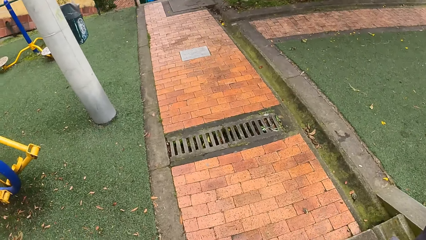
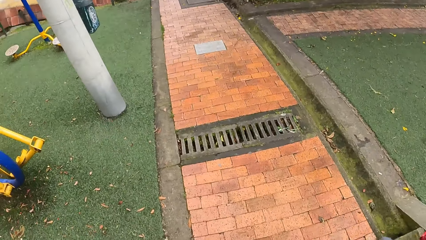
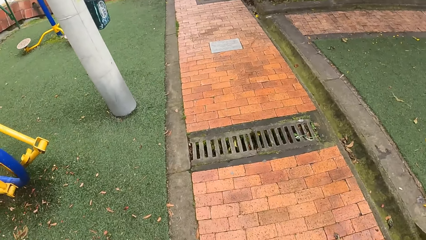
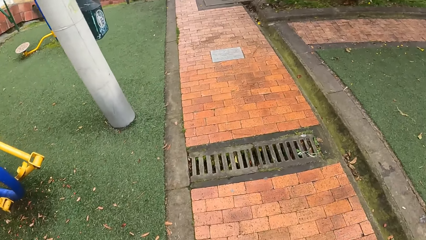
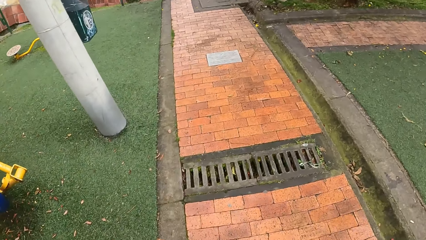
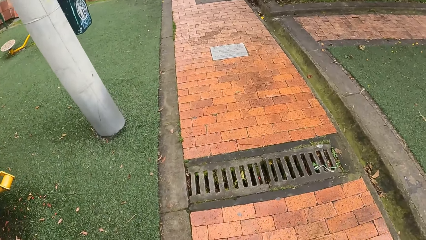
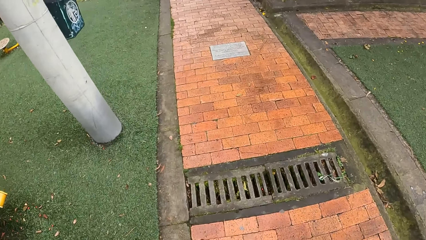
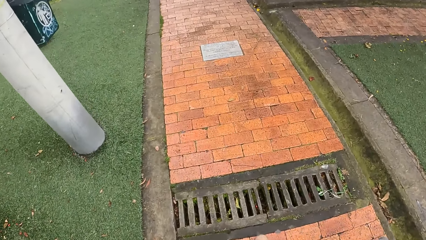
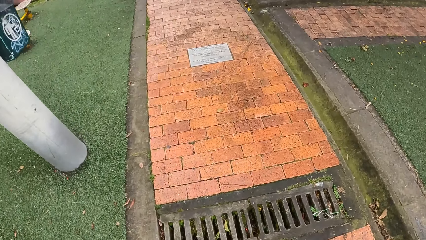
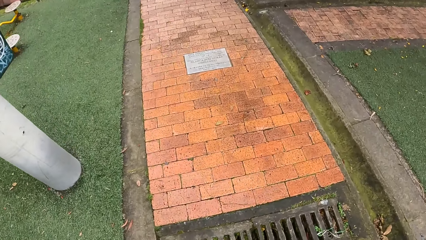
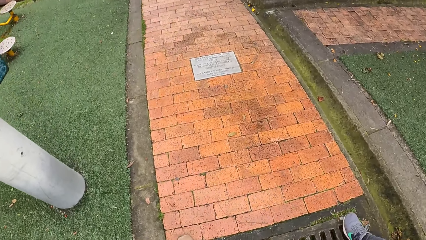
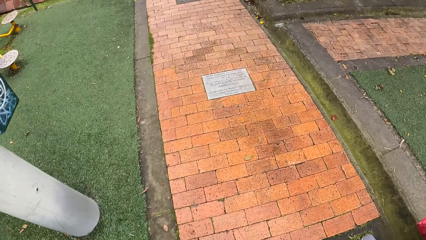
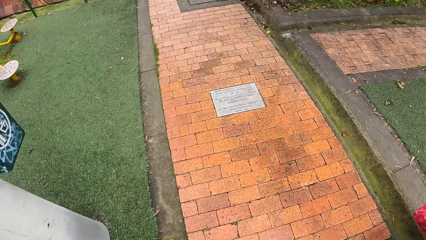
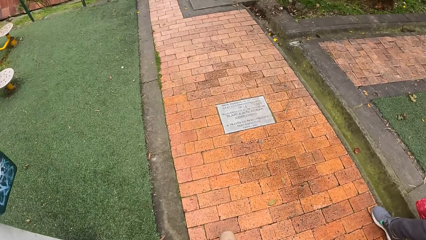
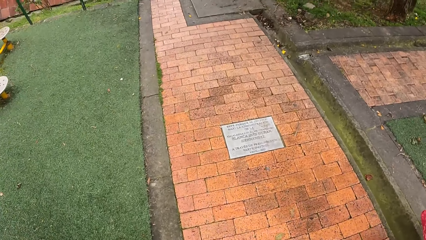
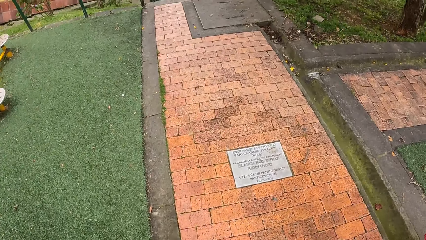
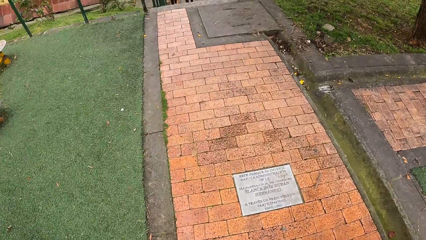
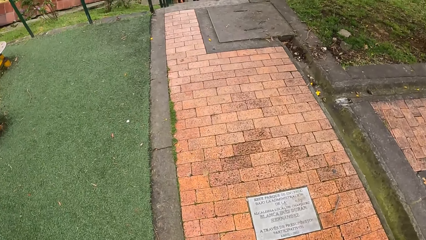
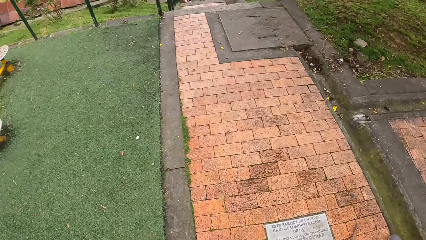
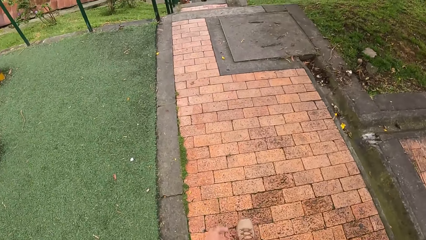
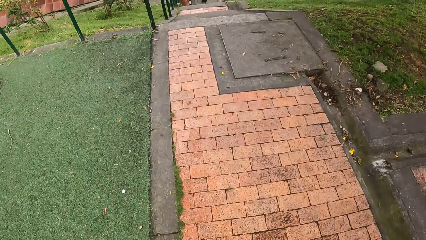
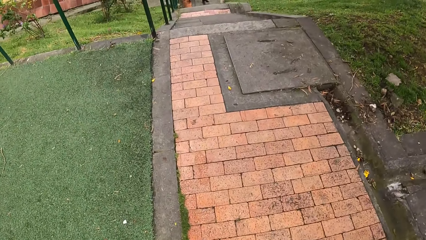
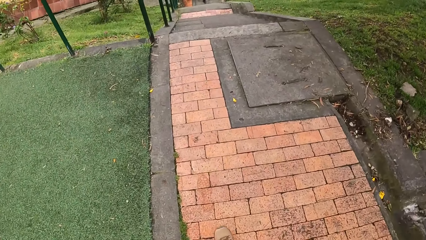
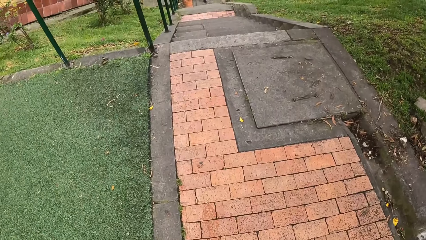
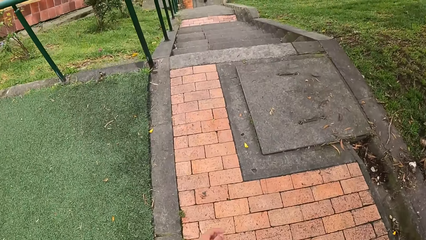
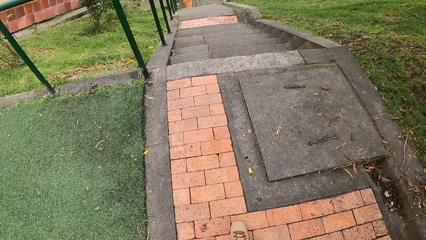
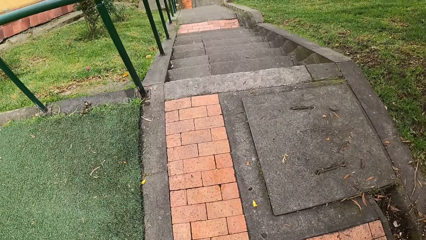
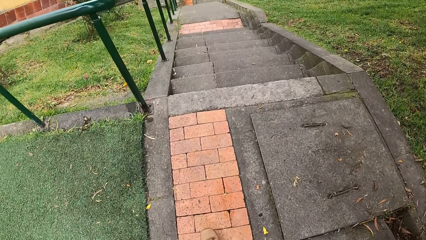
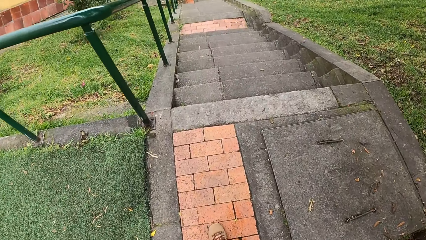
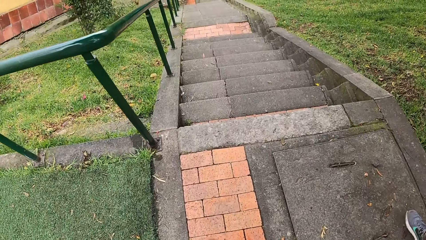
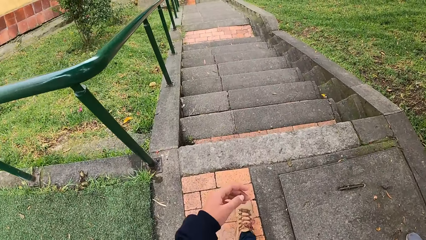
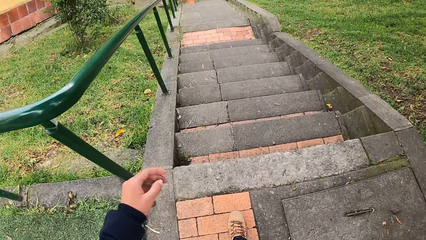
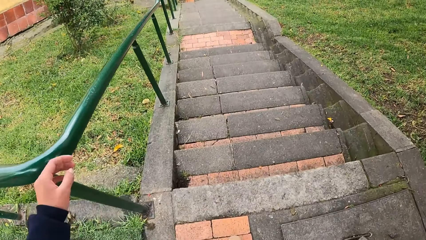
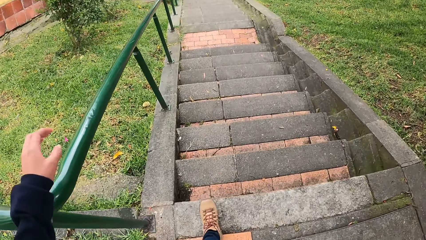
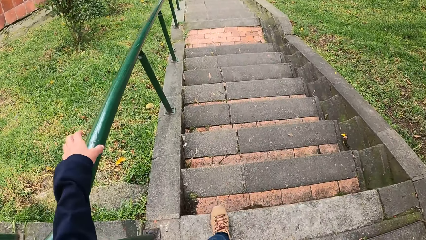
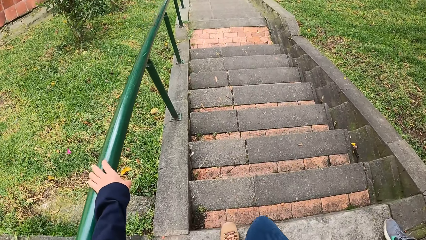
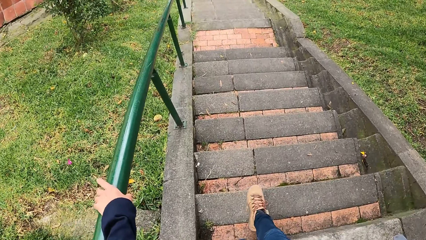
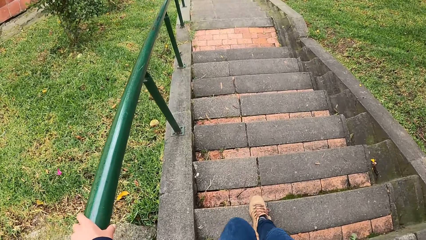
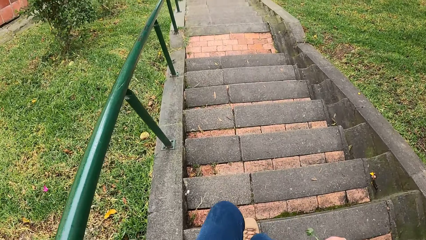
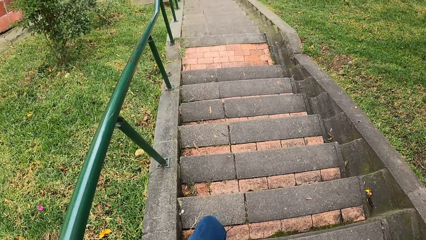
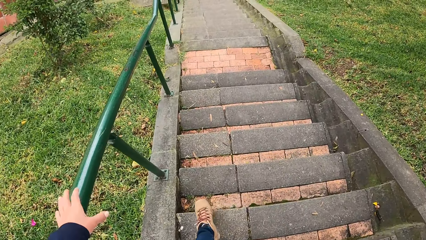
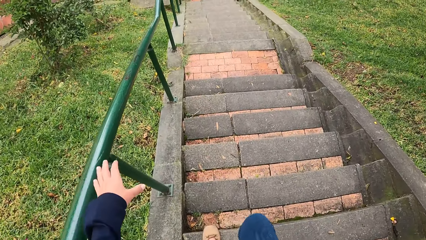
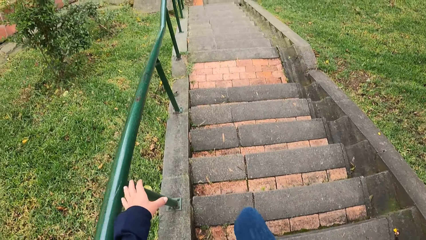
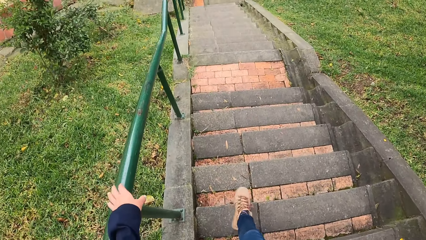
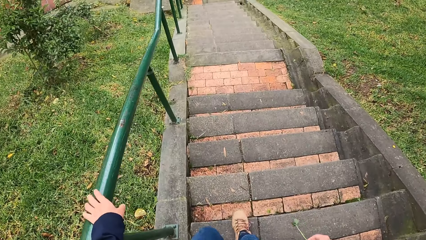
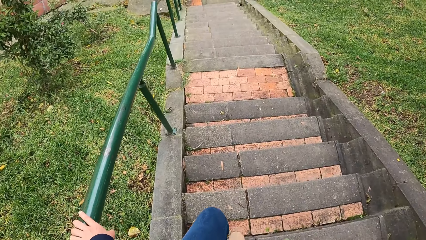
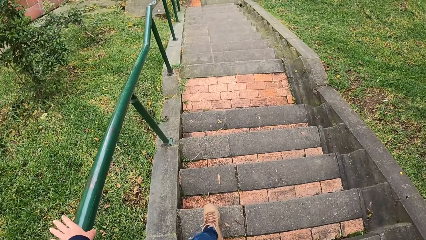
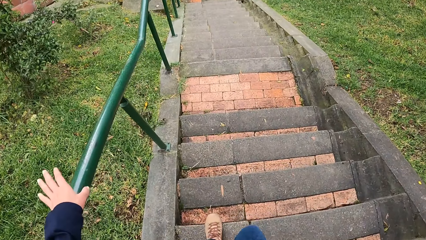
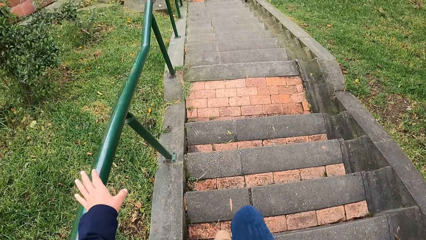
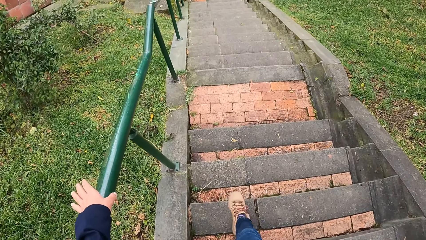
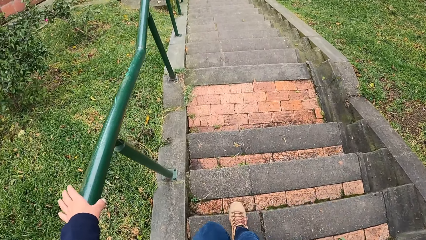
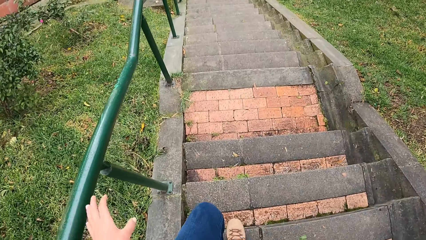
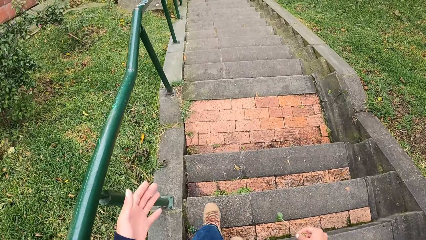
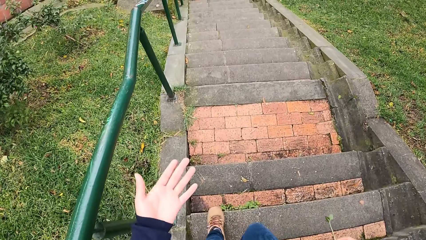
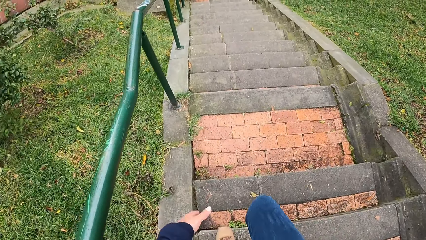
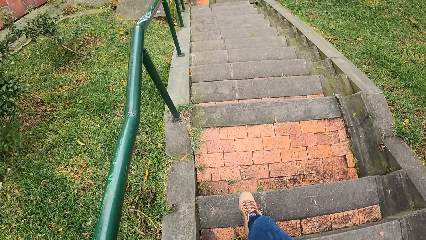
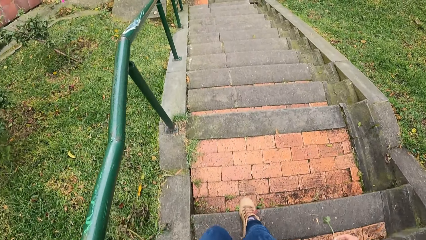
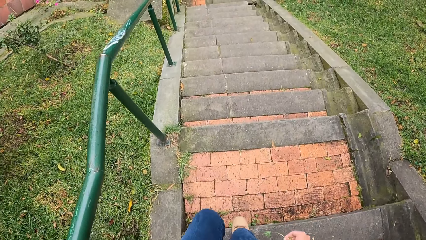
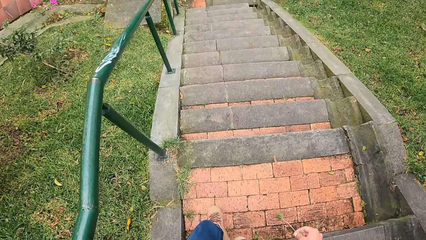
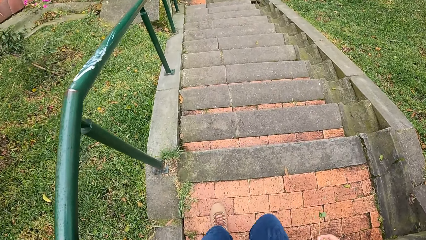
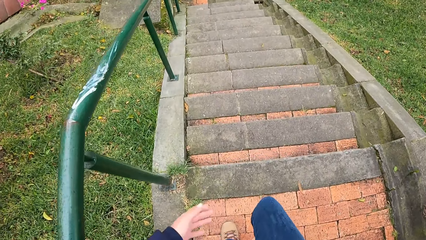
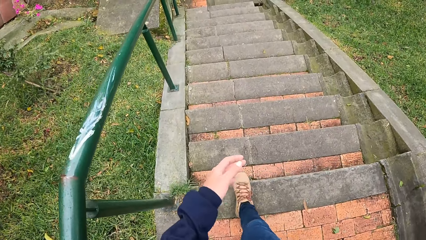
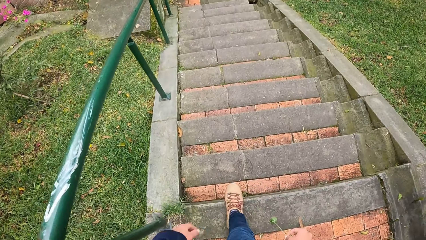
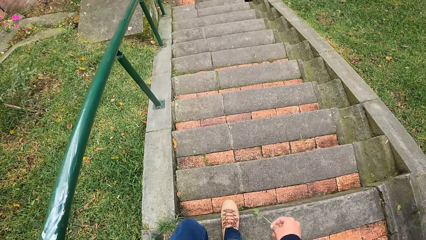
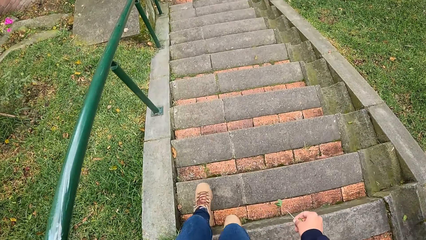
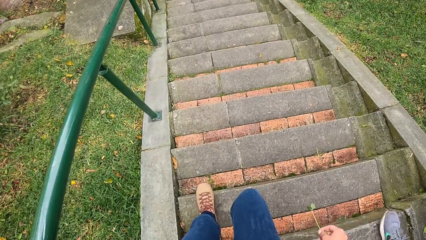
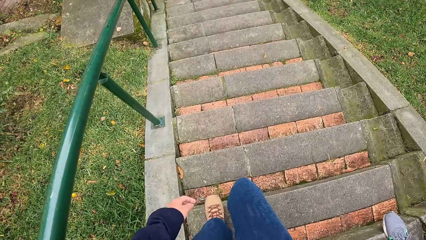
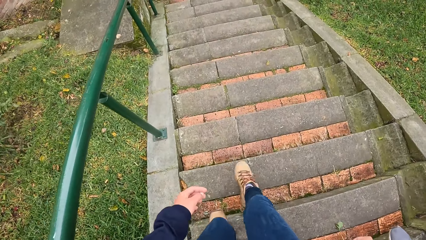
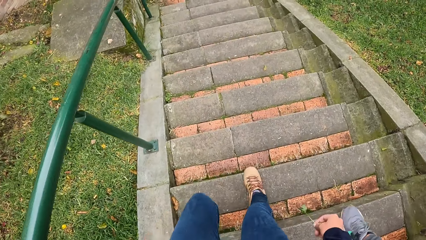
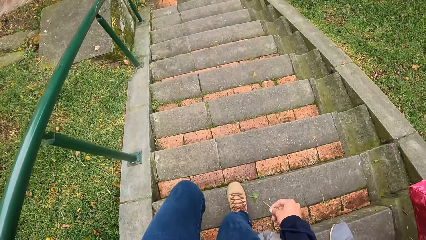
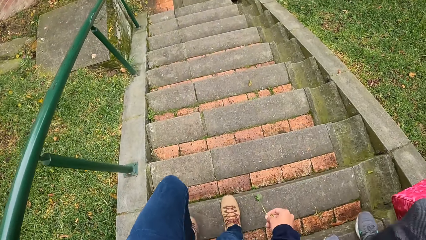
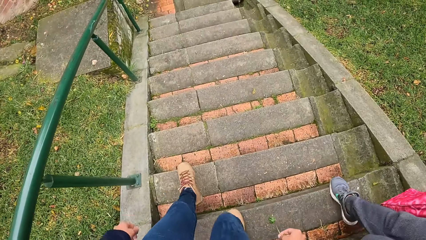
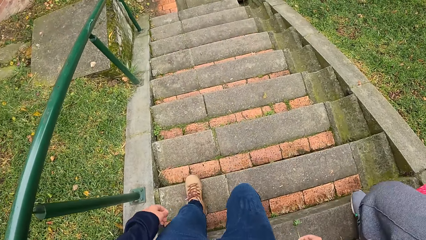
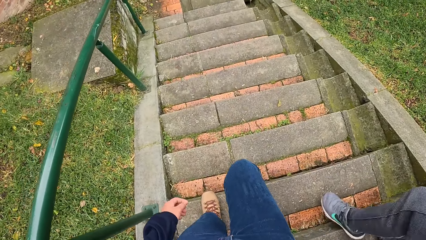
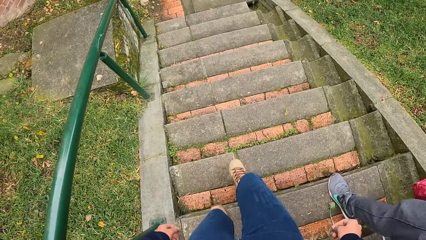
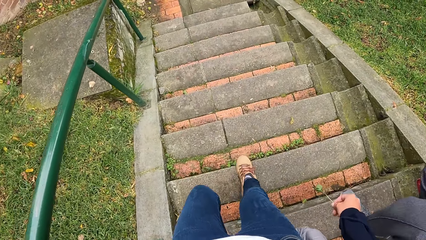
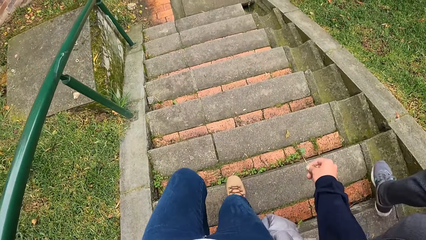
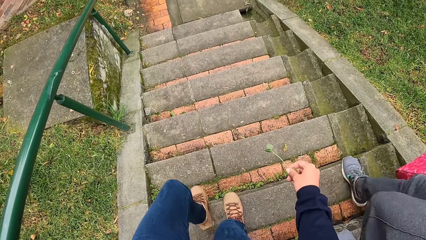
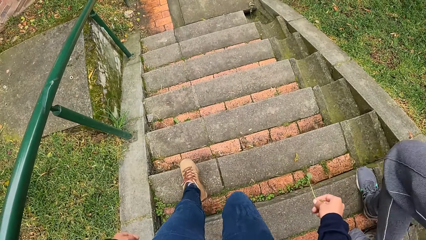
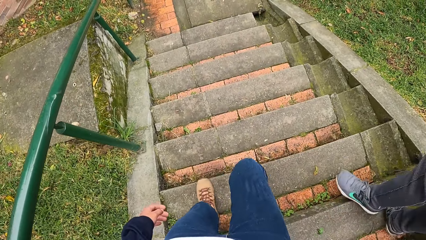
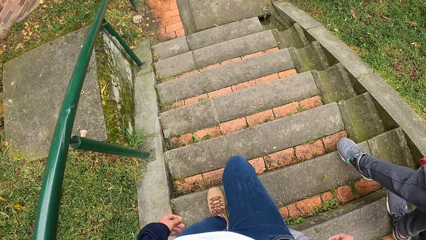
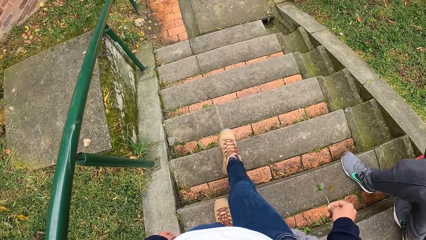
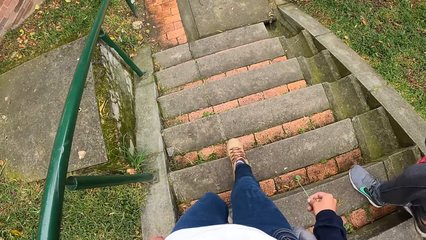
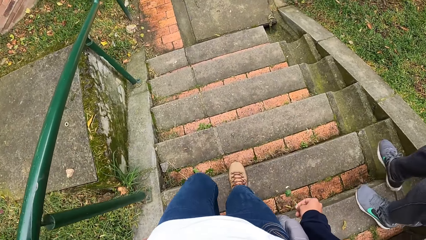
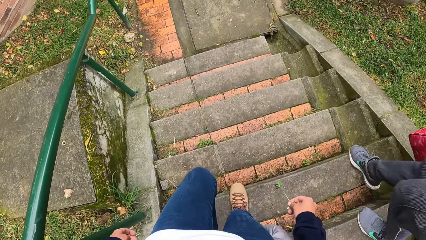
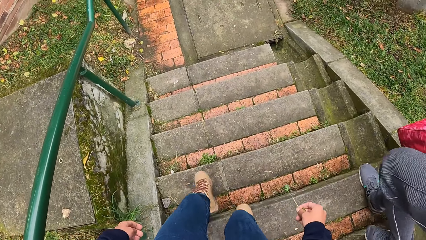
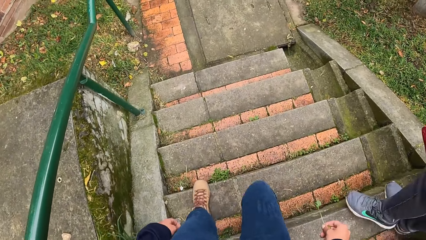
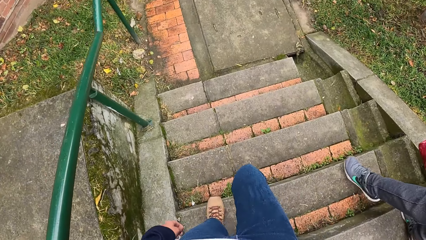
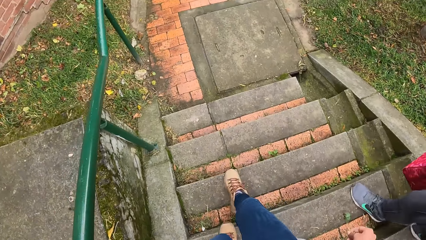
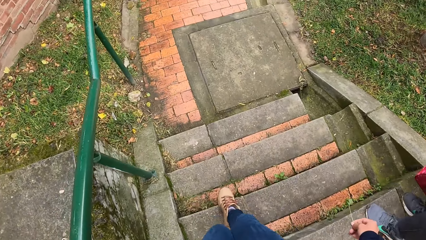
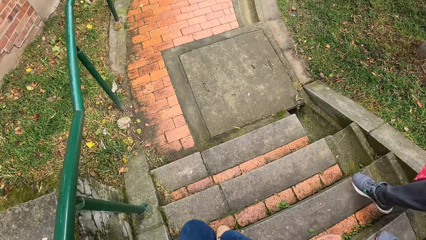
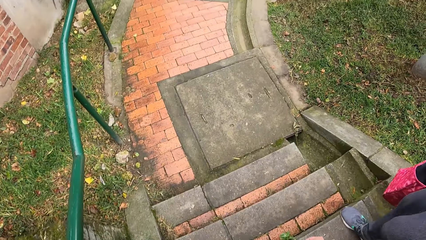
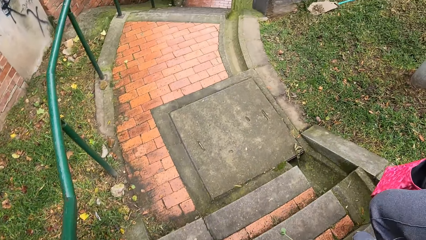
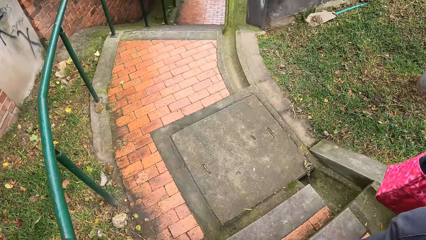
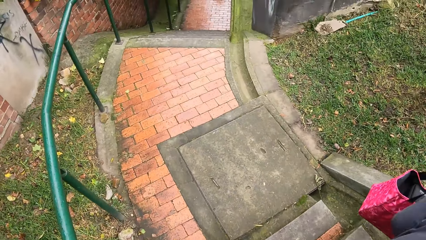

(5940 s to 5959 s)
The camera wearer walks around. A person walks around. The camera wearer places her left hand on the stairs rail. She walks down a flight of stairs. The person walks down the stairs. A man walks beside the camera wearer. The man carries a pink bag.
